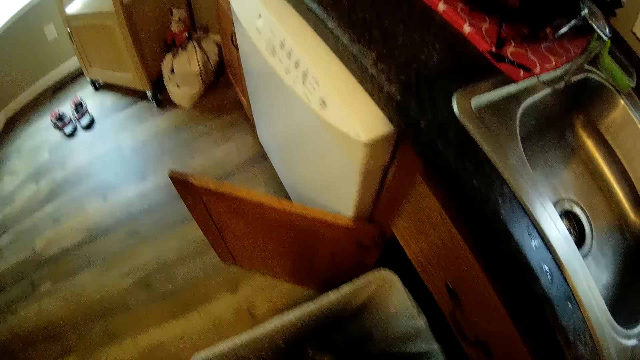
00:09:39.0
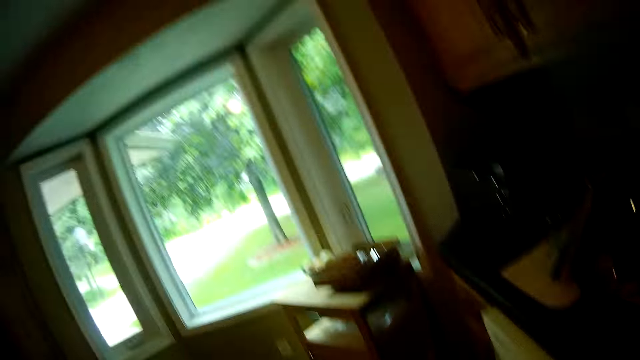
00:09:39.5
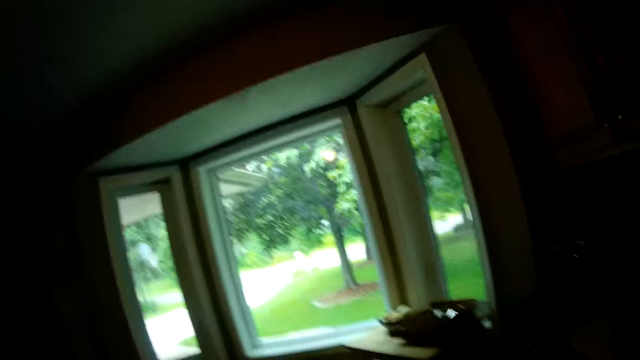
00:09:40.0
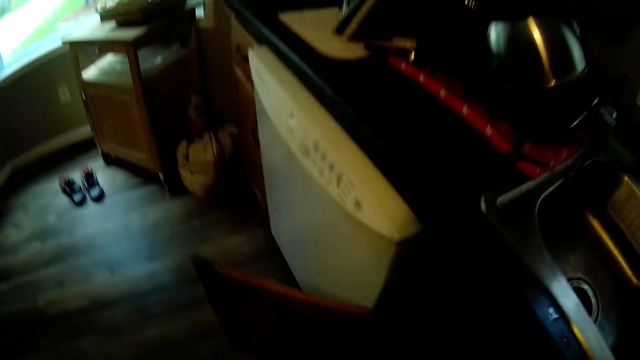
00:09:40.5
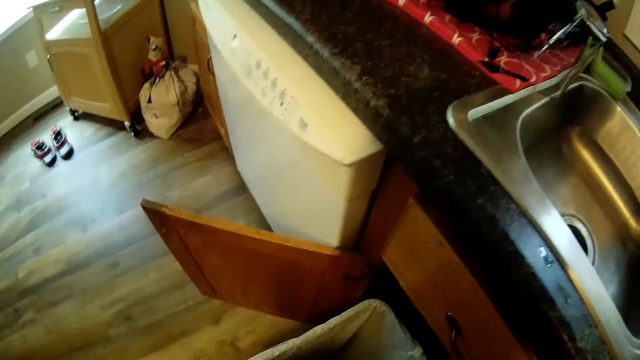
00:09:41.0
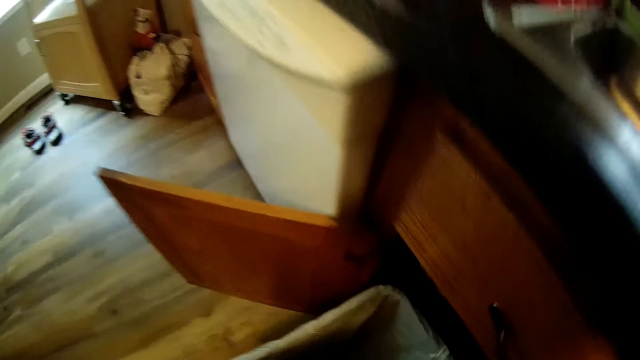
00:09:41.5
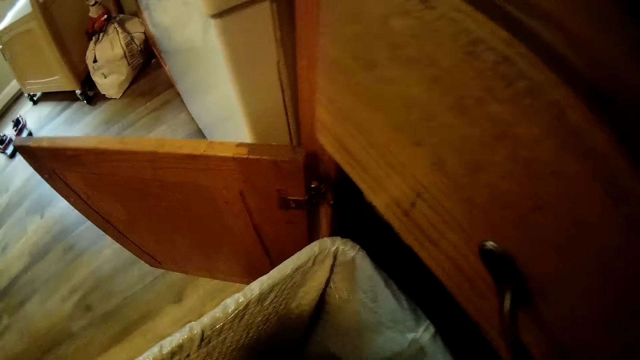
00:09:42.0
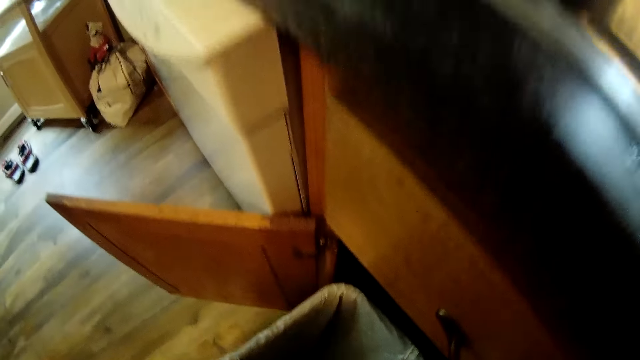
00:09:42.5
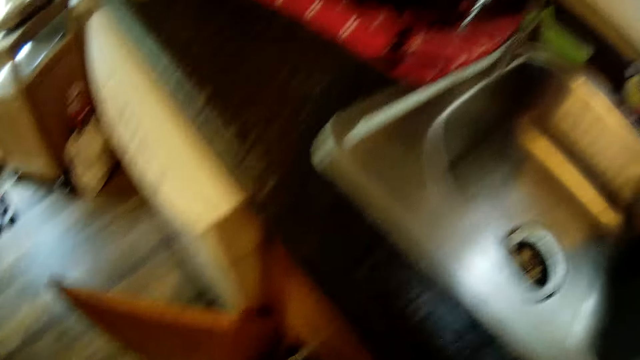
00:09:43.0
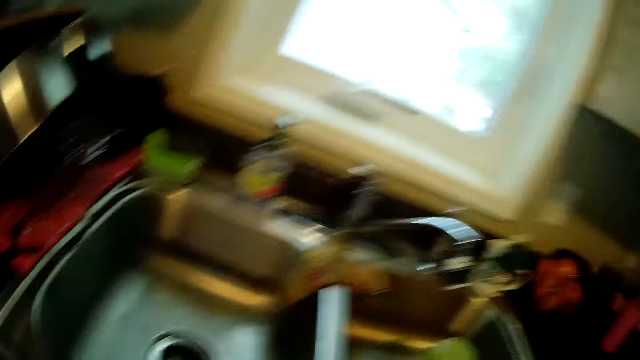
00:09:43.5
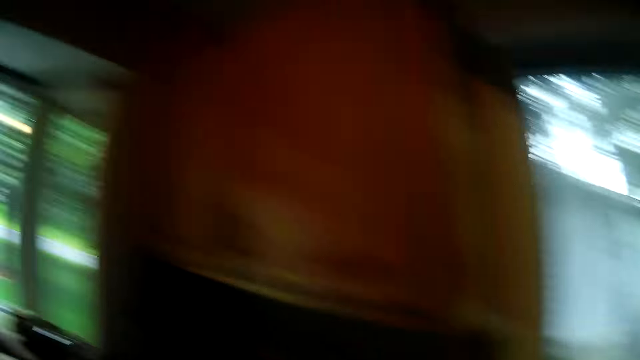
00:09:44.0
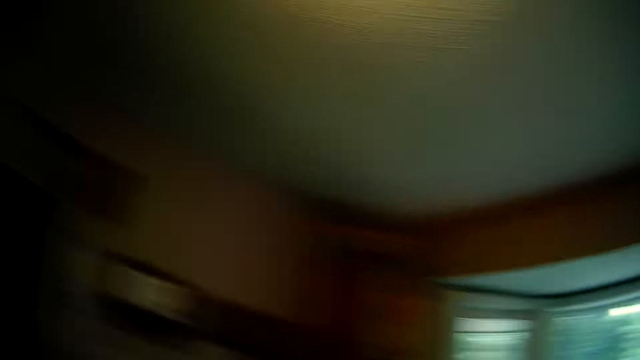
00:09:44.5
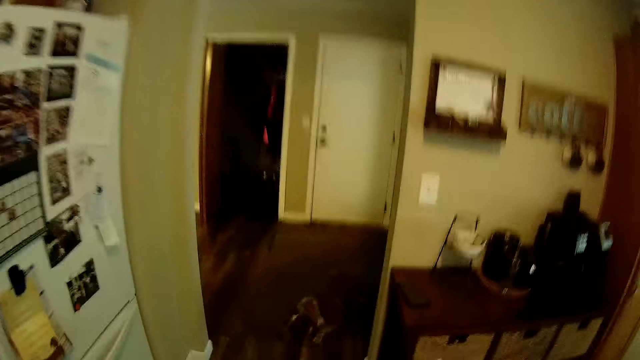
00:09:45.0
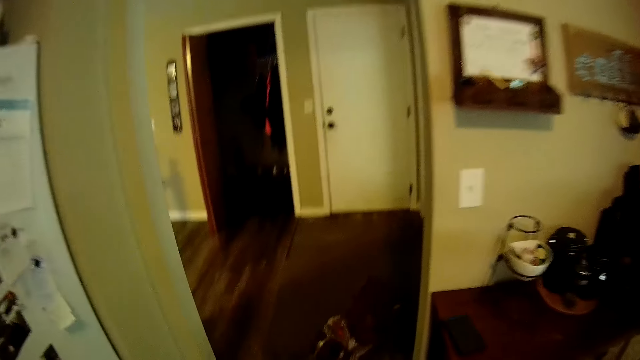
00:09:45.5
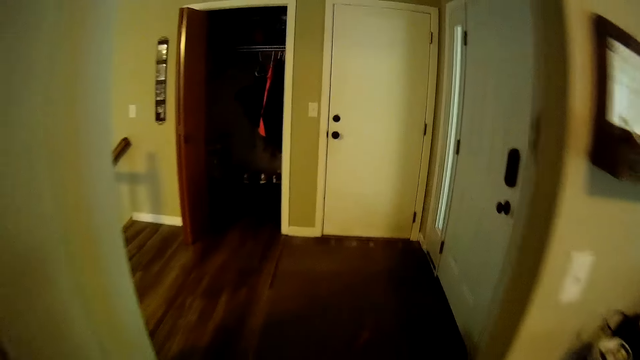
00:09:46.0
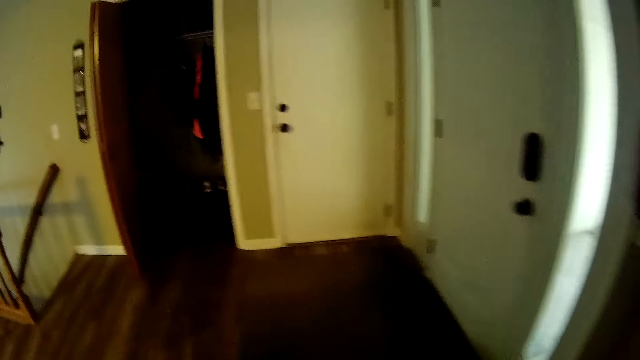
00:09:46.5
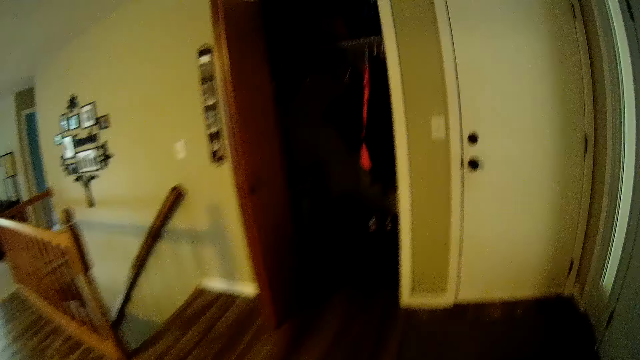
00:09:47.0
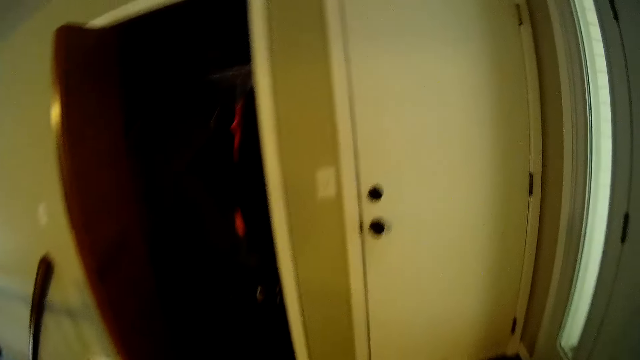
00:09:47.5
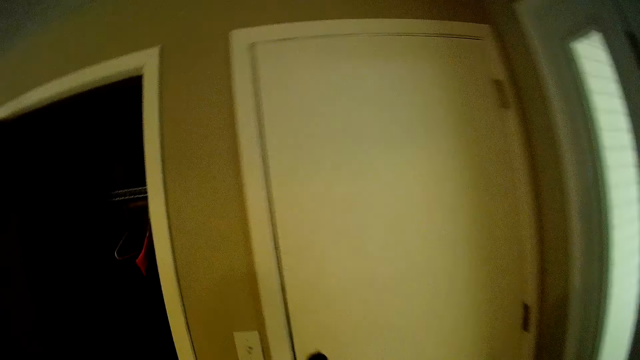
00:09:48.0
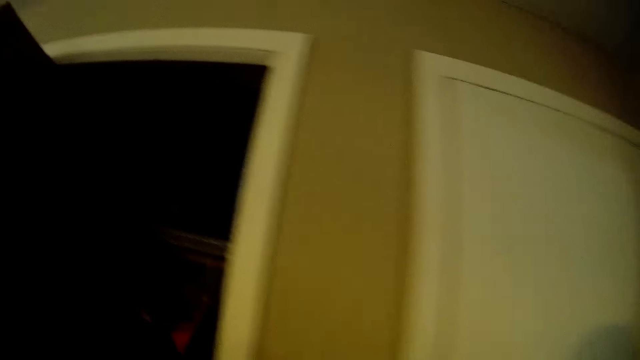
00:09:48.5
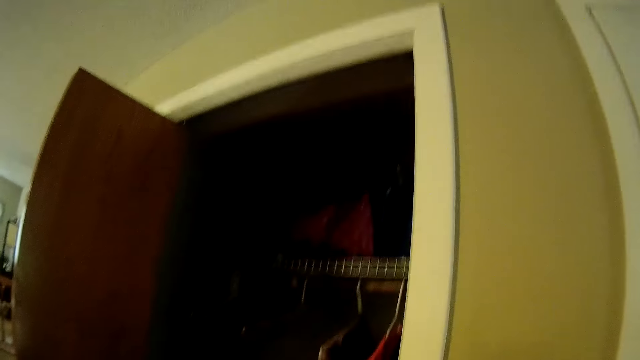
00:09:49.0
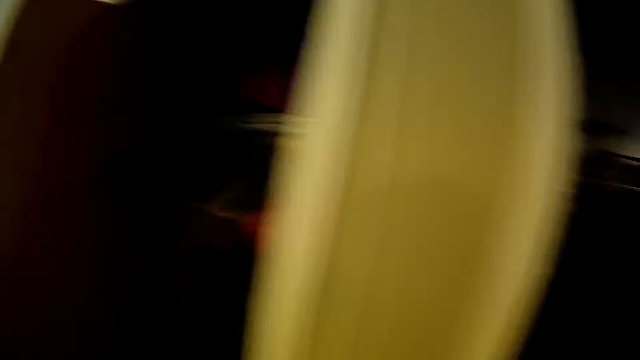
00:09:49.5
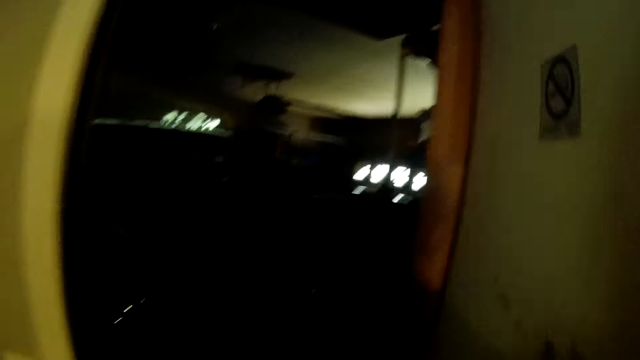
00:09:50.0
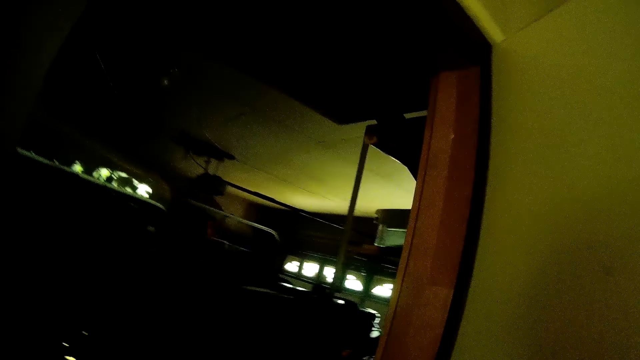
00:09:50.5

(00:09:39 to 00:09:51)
The camera wearer looks around. She drops the measuring cup inside the wardrobe with her left hand. She walks to a room and moves around the room.

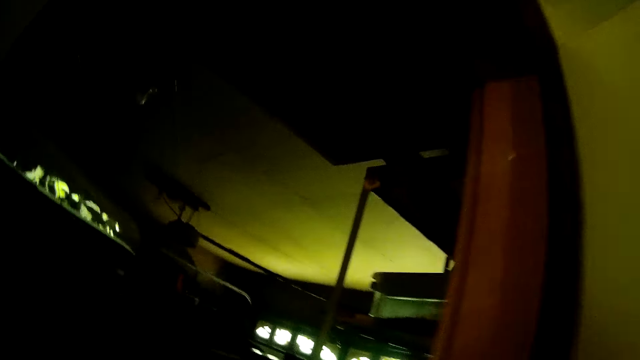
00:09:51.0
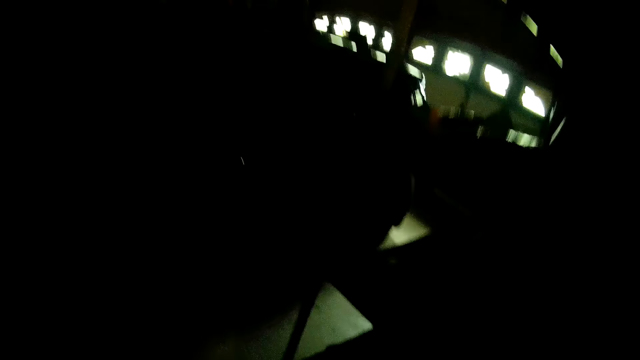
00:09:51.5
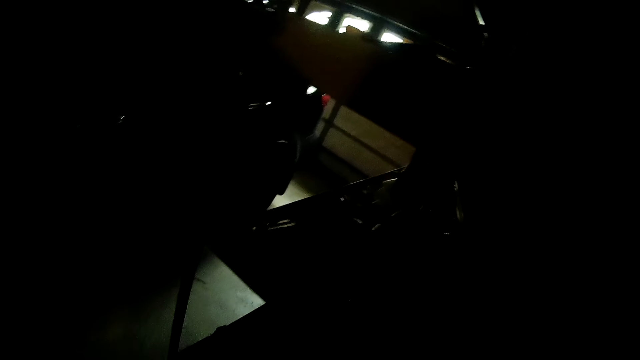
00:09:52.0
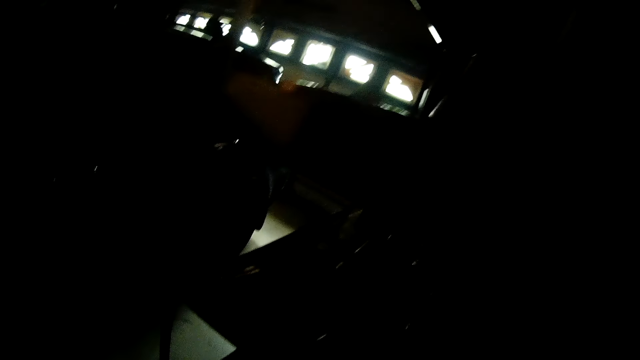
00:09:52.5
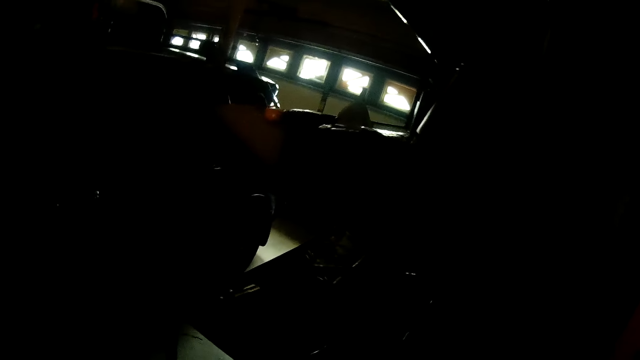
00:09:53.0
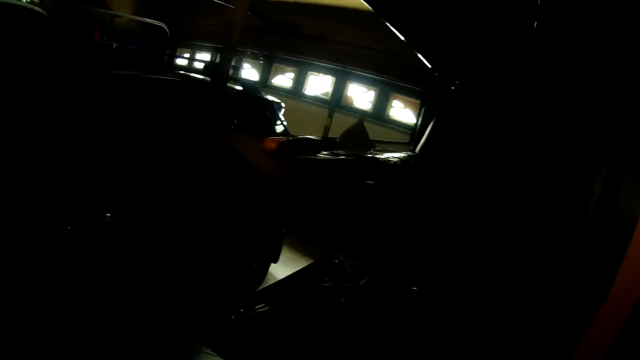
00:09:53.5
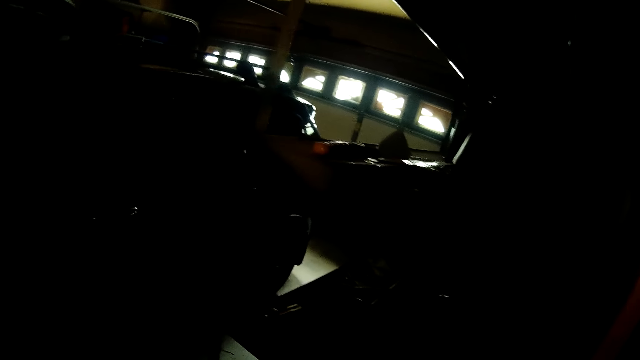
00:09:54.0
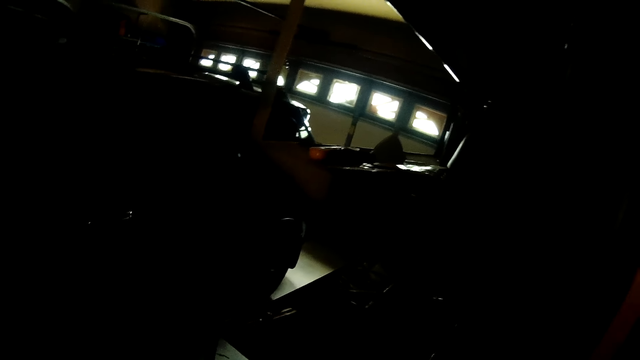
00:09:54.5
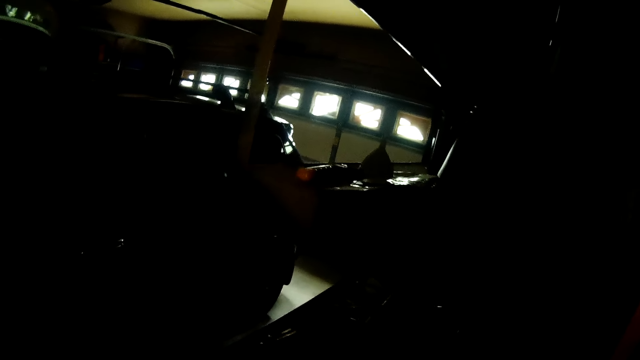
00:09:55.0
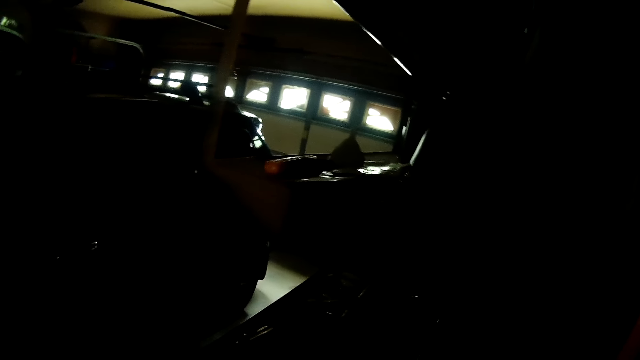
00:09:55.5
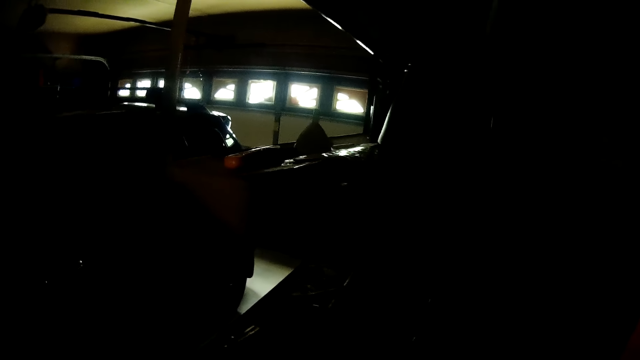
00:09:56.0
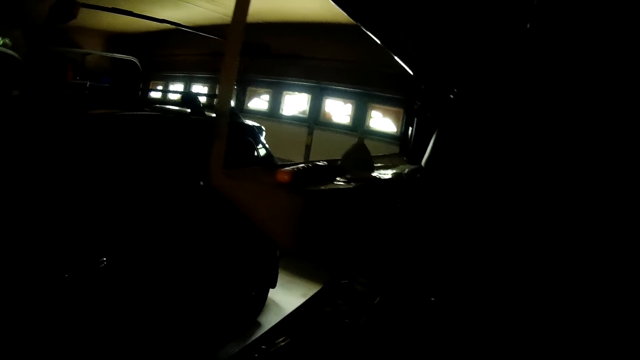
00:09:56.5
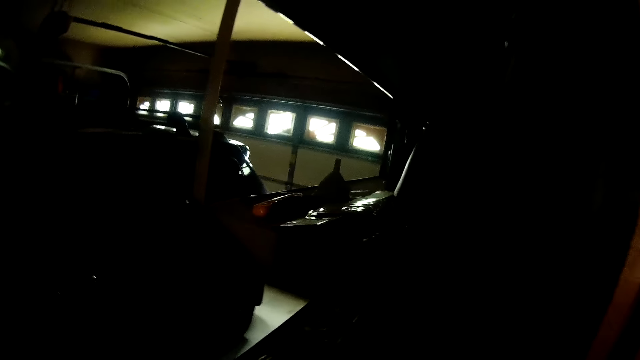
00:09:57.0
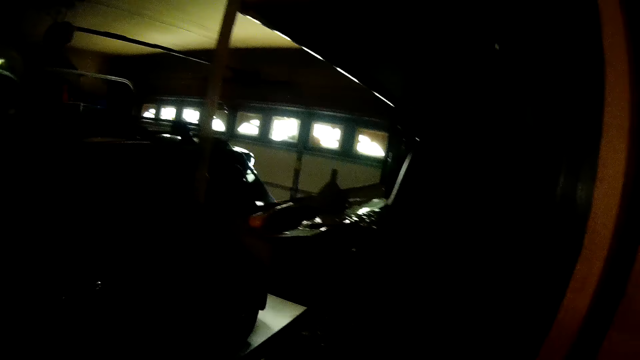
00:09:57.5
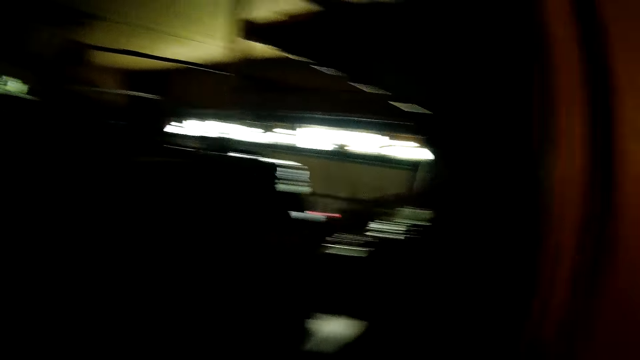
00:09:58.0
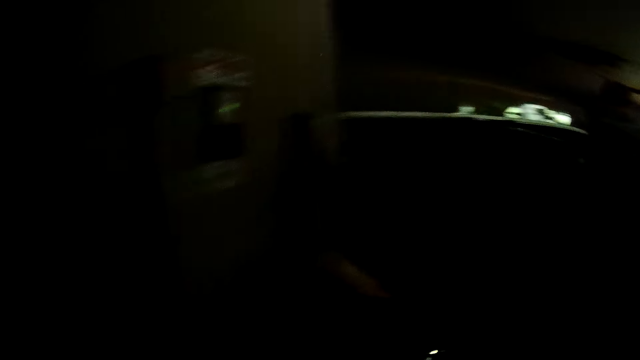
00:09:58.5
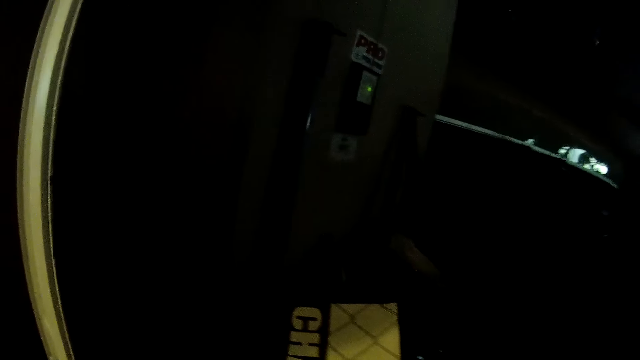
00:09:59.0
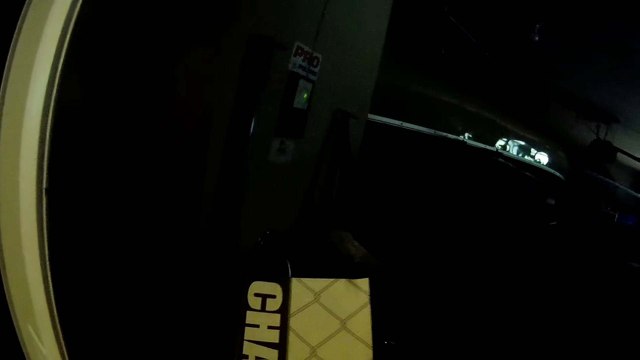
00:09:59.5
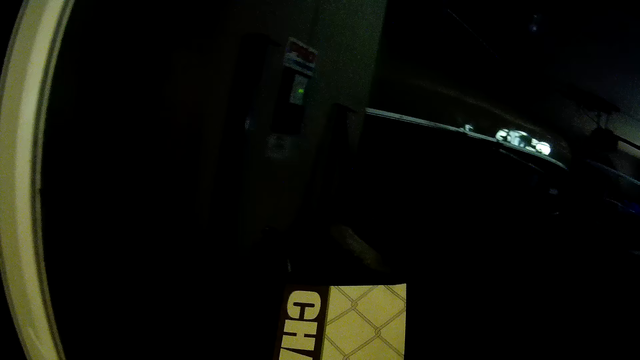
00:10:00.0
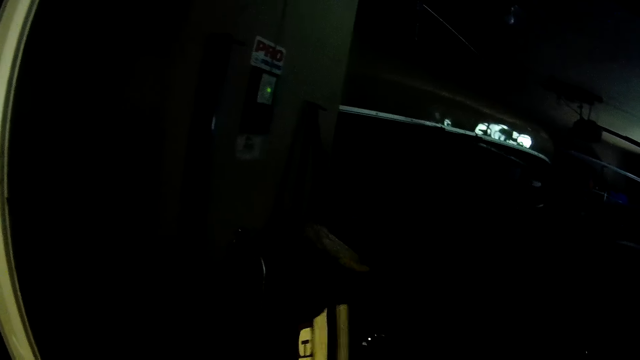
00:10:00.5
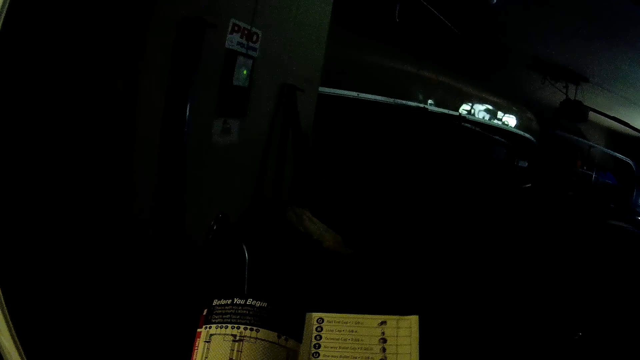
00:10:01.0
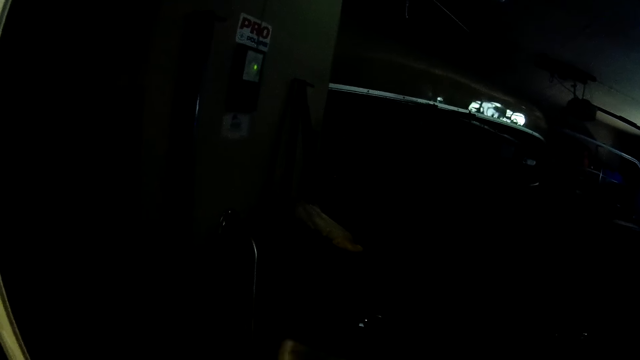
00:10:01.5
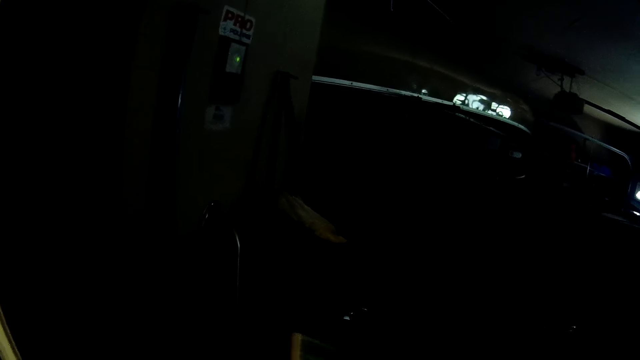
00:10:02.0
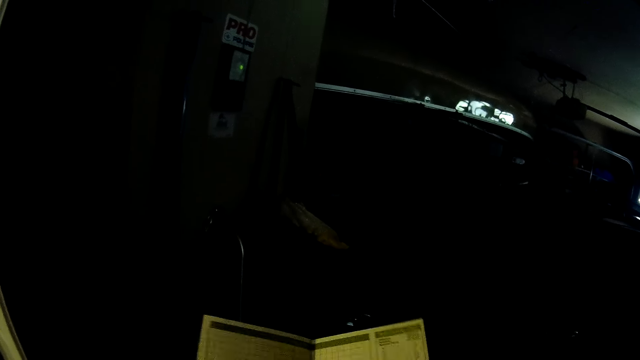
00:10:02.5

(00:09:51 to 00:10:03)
The camera wearer picks up a book with her right hand. She opens the book with both hands. She peruses the book.
